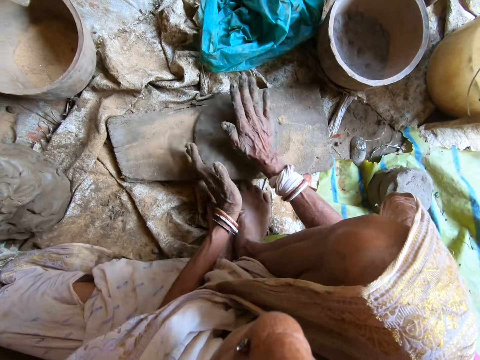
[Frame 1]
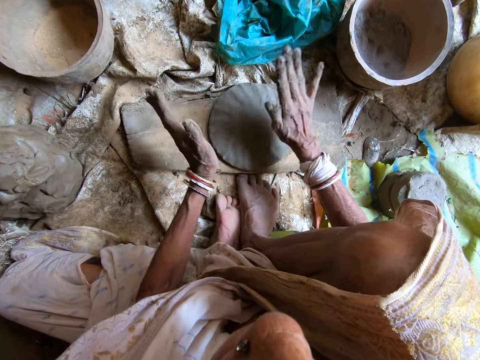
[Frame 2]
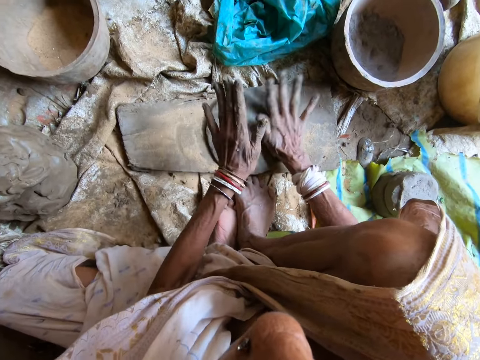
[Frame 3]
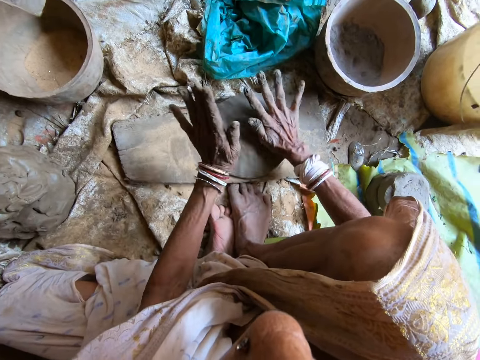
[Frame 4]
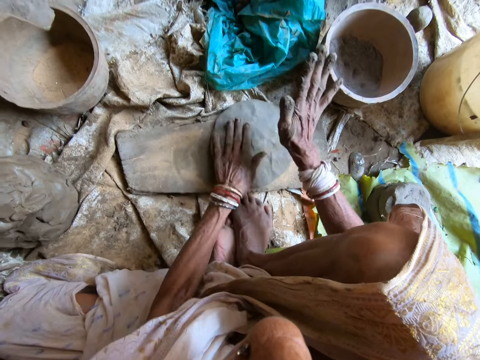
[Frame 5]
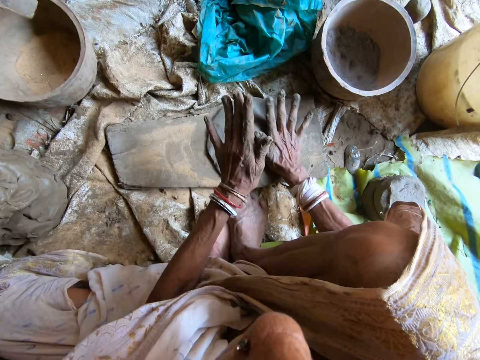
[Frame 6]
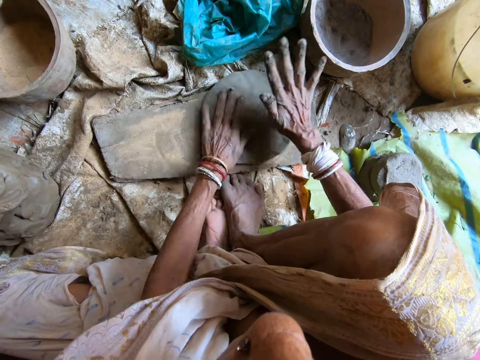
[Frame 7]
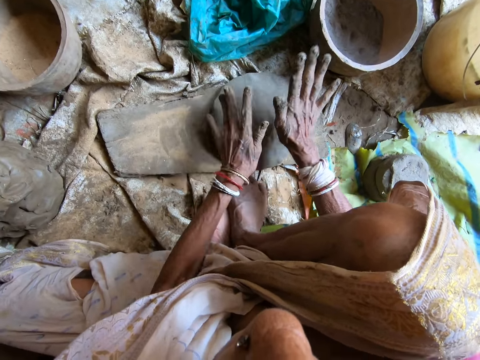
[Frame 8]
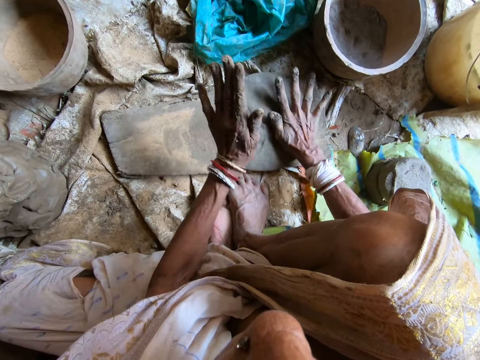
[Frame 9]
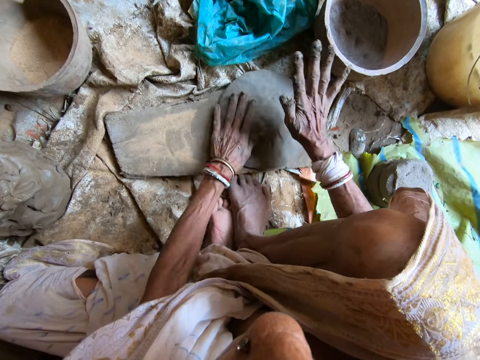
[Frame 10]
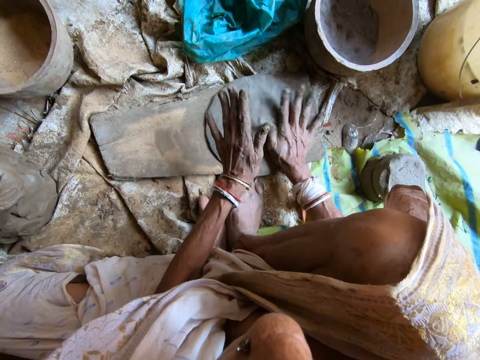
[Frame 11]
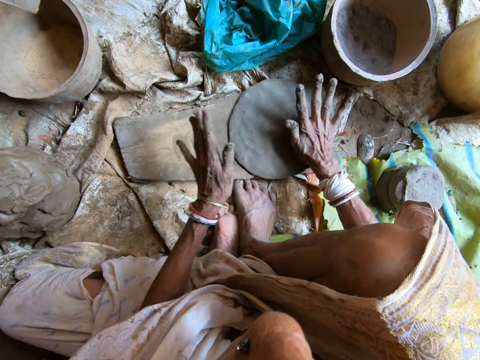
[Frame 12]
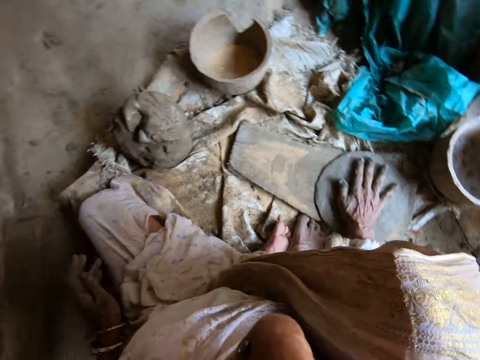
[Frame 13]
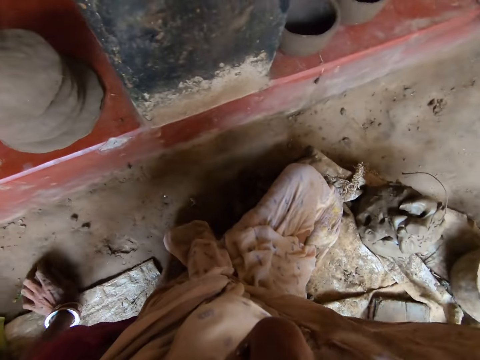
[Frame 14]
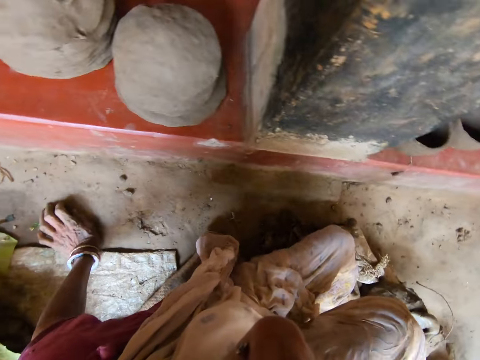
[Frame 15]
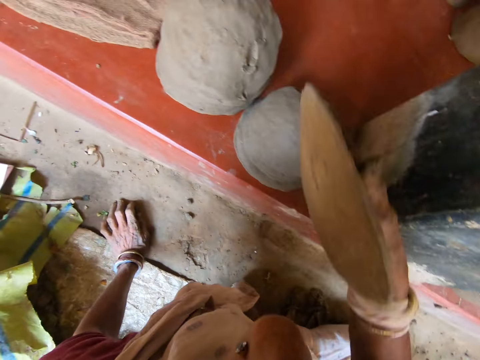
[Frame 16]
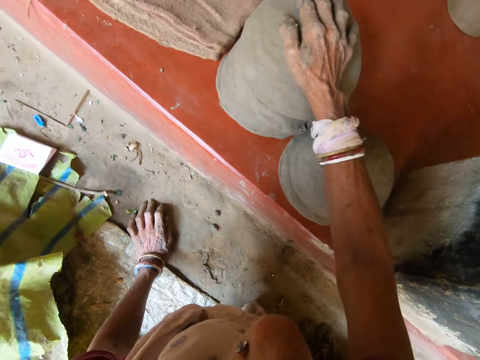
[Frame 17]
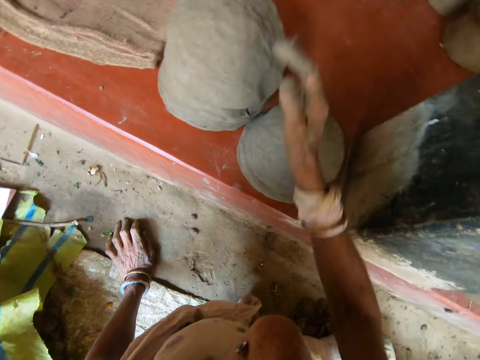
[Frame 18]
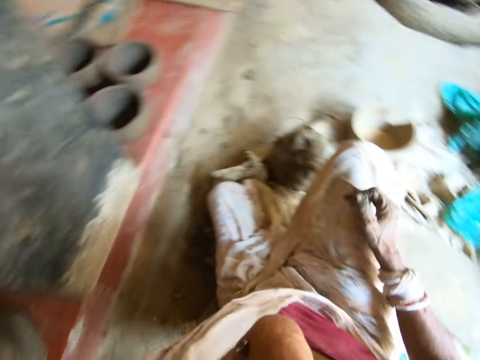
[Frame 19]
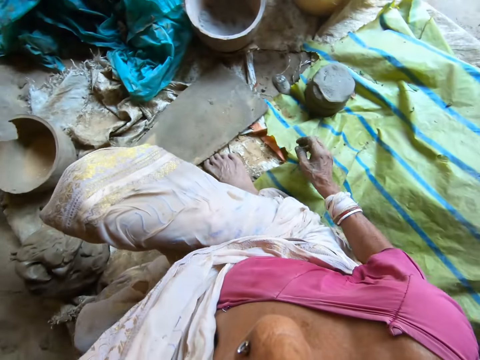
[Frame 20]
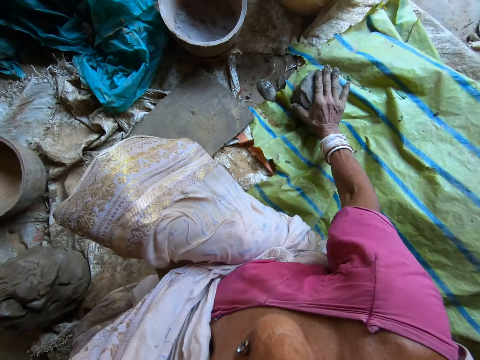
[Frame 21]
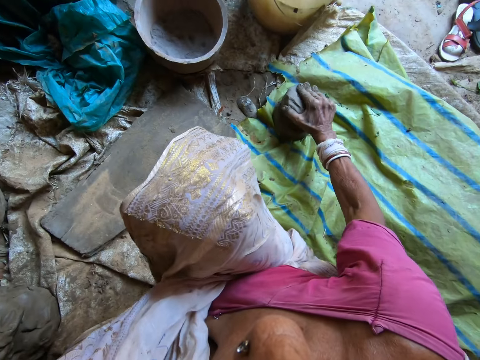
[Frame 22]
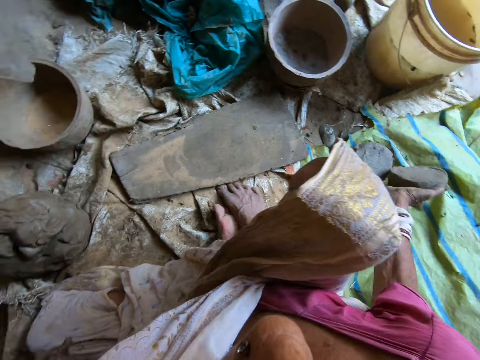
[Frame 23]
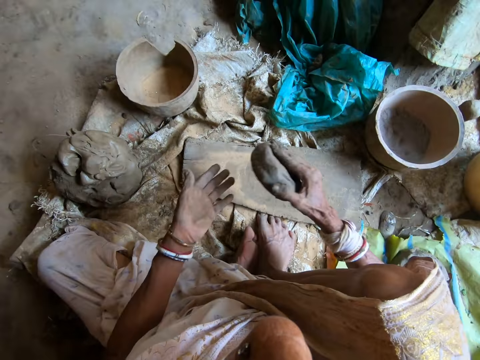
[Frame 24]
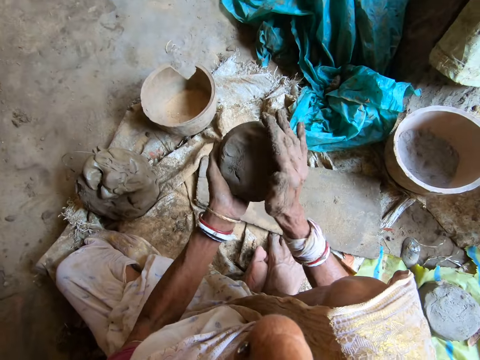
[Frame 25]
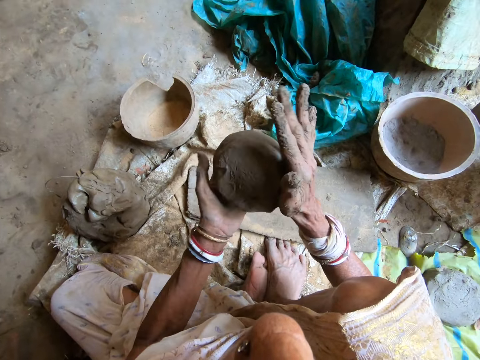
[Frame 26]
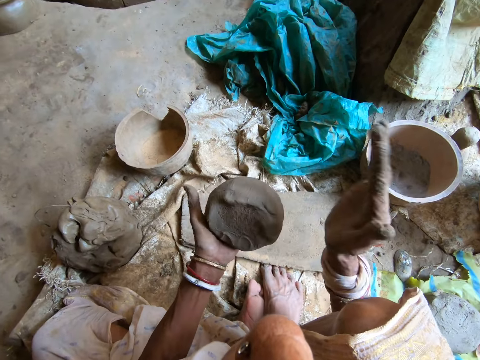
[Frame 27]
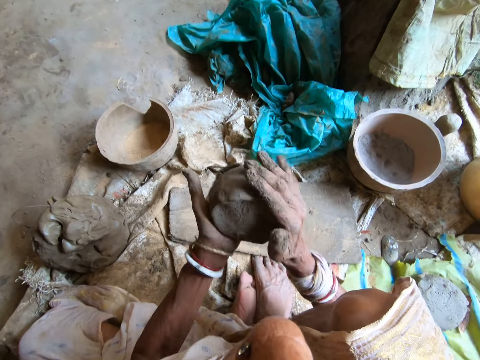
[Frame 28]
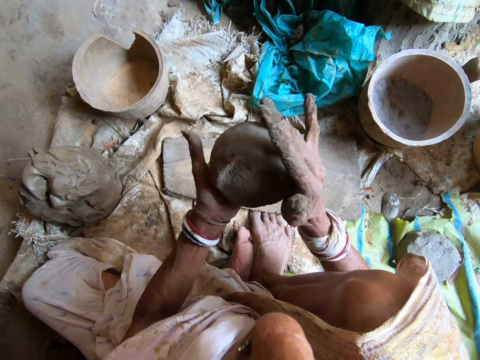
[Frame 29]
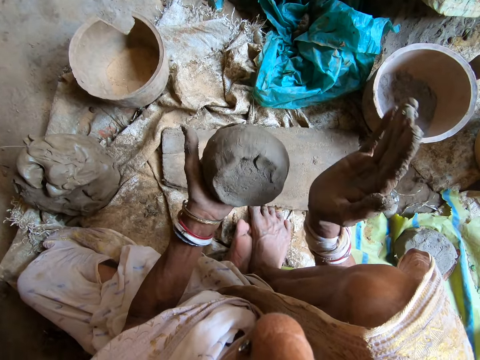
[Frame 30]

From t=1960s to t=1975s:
The camera wearer flattens the clay on the flat wood with both hands. She flattens the clay on the flat wood with her right hand. She places her left hand on the ground. She holds the craft pot cover. She drops the flattened clay on the pile of flattened clay on the concrete elevation with her right hand. She picks up clay or clay soil from the ground with her right hand. She passes the clay to her left hand. She hits the side of the clay with her right hand. She rolls the clay soil on the hands.

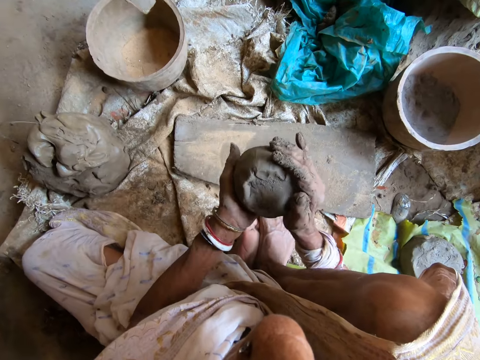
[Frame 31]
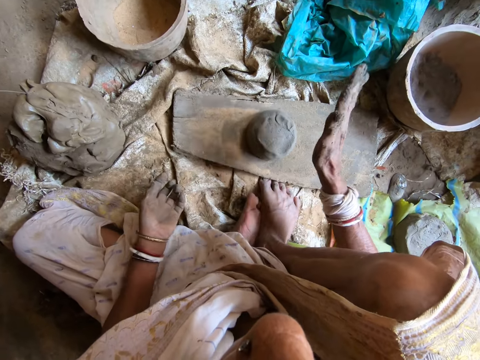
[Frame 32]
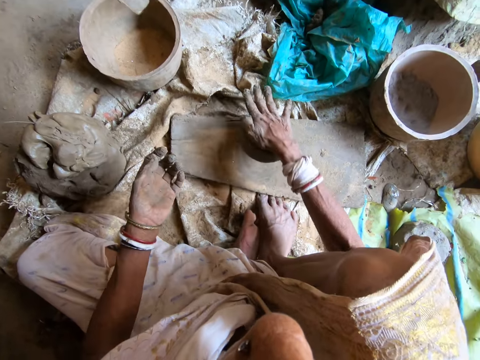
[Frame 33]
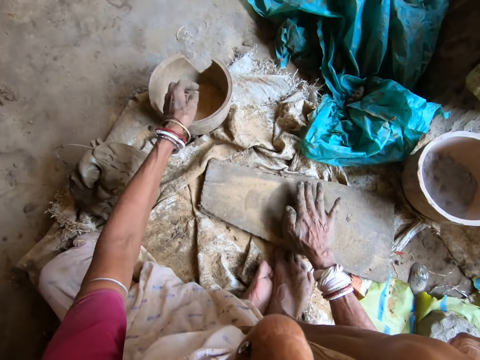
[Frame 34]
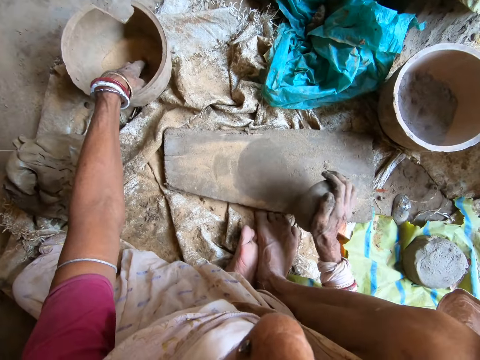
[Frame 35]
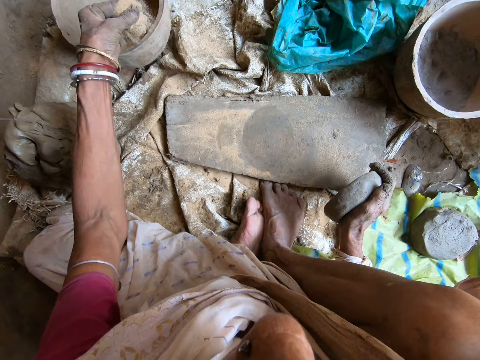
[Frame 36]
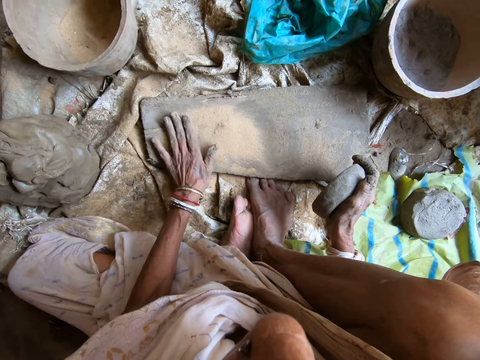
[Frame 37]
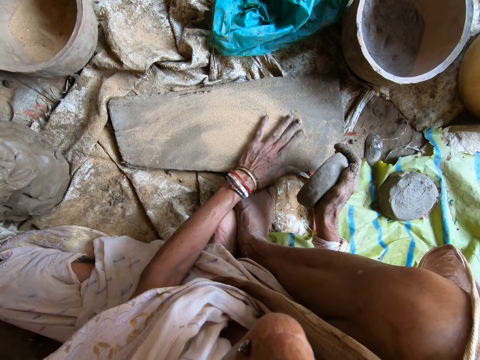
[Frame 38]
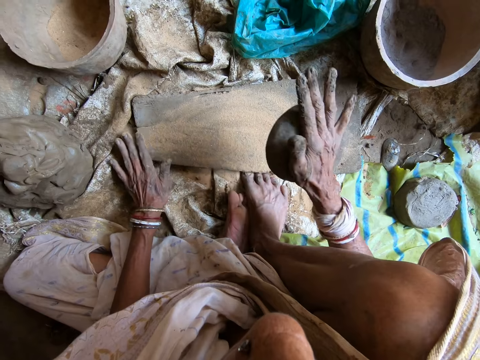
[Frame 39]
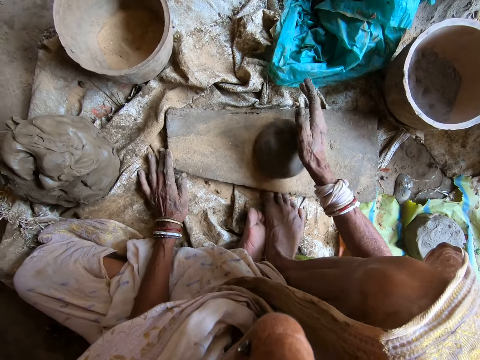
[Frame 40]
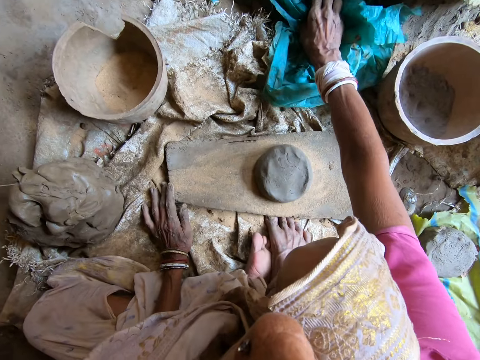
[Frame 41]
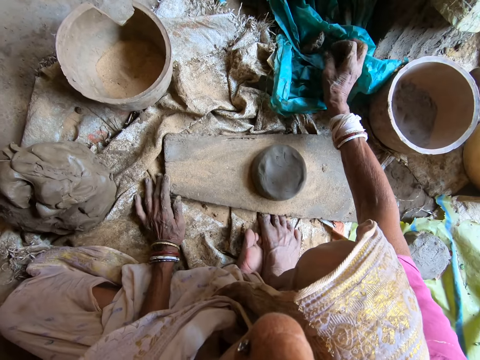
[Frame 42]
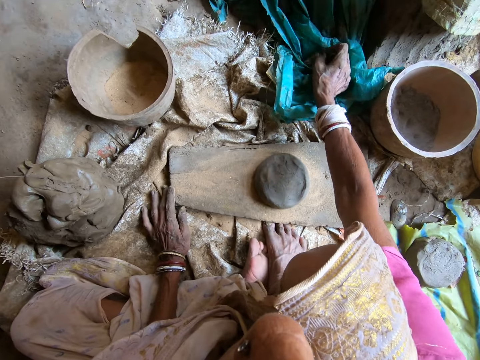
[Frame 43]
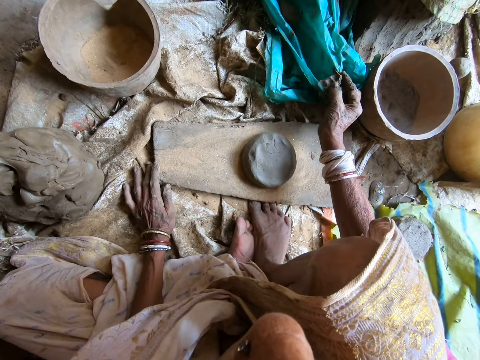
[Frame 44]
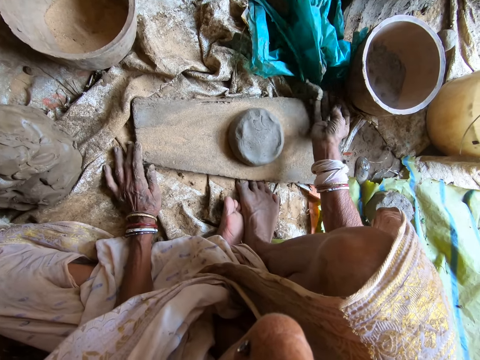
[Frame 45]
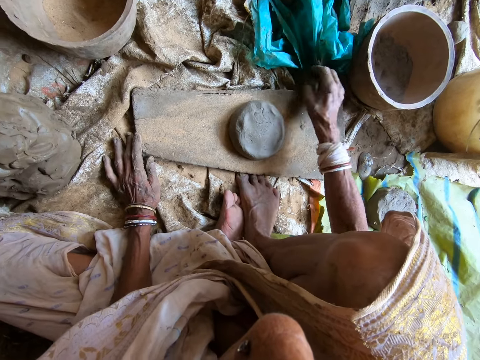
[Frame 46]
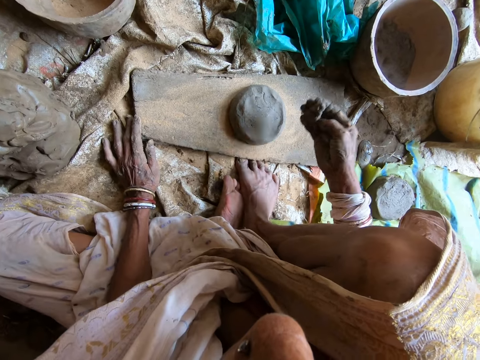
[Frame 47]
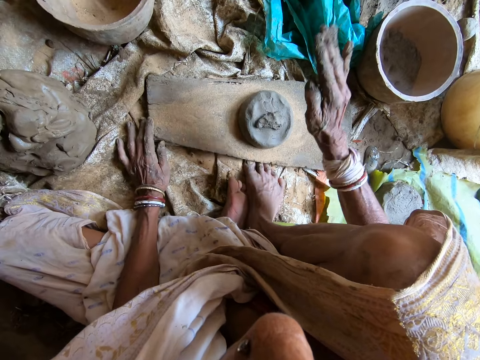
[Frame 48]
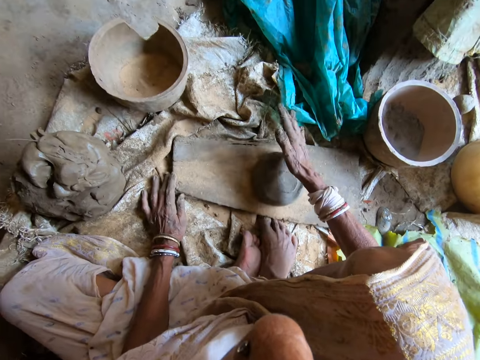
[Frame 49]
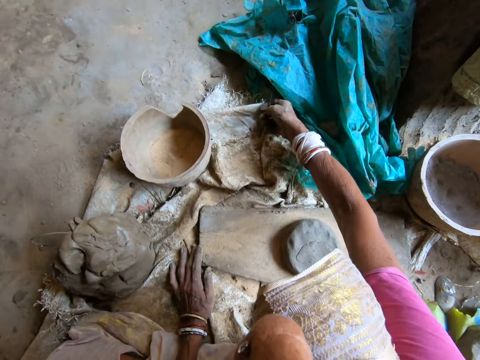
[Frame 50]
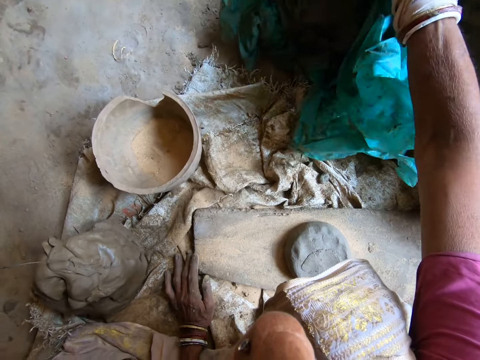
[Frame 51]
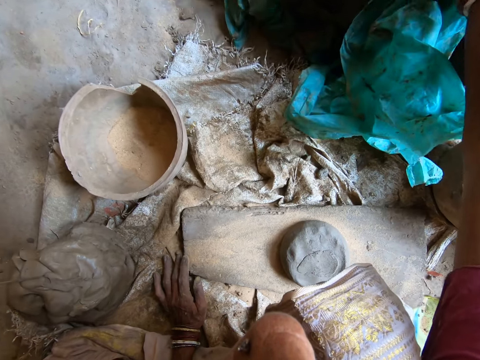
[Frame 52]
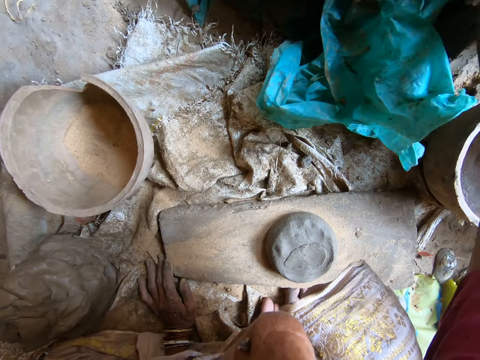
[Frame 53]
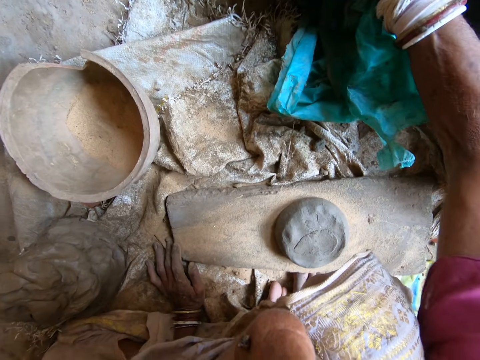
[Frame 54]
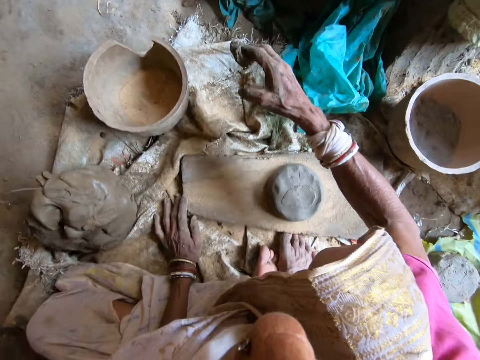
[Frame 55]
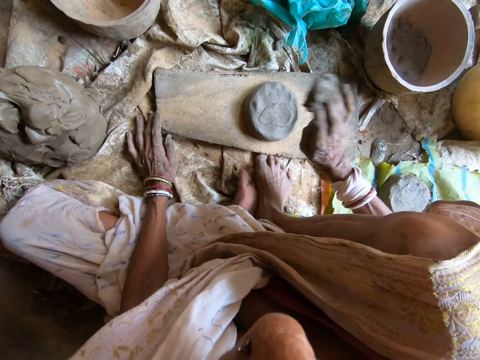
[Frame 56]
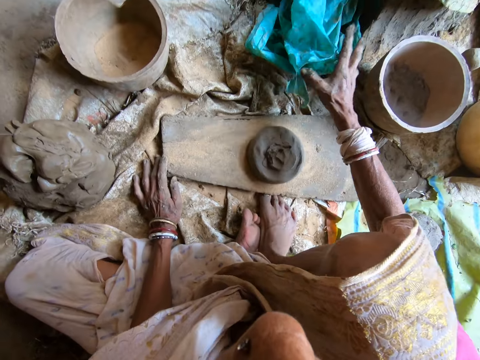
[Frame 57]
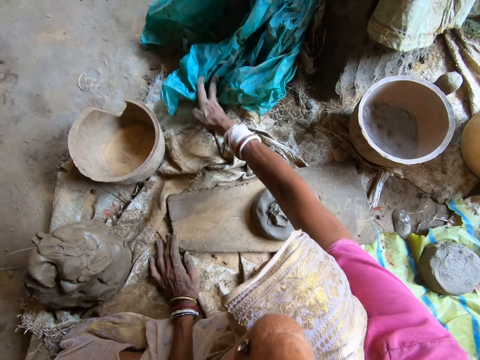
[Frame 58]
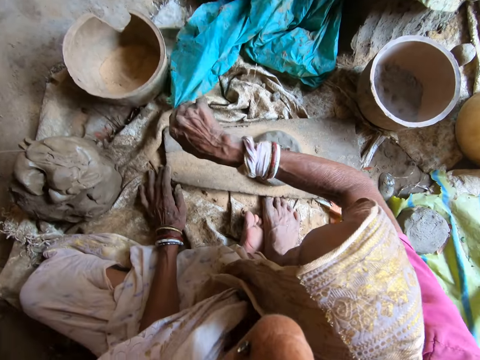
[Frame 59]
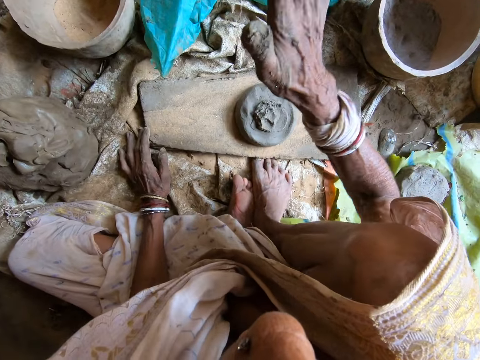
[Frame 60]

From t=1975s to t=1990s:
The camera wearer passes the clay to her right hand. She drops the clay on the flat wood with her right hand. She flattens the clay on the flat wood with her right hand. She dips her left hand into the clay bowl on the ground containing powdered clay. She lifts the clay from the flat wood with her right hand. She fetches powdered clay from the container containing powdered clay with her left hand. She chops the sand. She pours the powdered clay on the flat wood with her left hand. She spreads the powdered clay on the flat wood with her left hand. She spreads it again. She drops the clay on the flat wood with her right hand. She flattens the clay on the flat wood with her right hand. She removes clay from the plastic cover on the ground with her right hand. She pulls the nylon paper. She attaches the clay on the clay with her right hand. She flattens the clay on the flat wood with her right hand. She lifts the plastic cover with her right hand. She attaches clay on the clay with her right hand. She shifts the plastic cover on the ground with her right hand.
